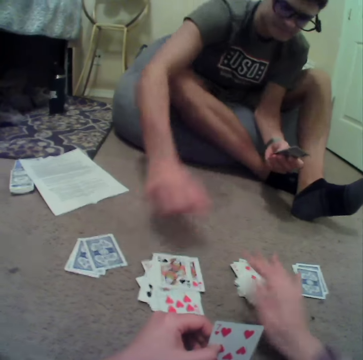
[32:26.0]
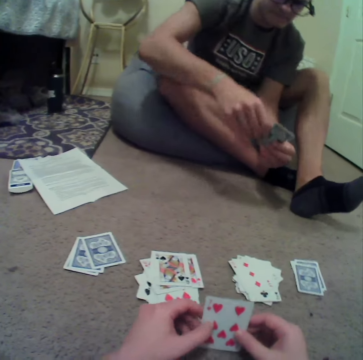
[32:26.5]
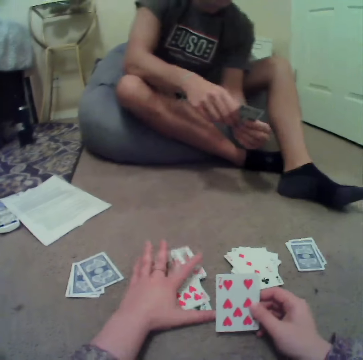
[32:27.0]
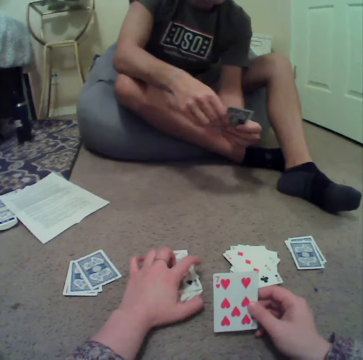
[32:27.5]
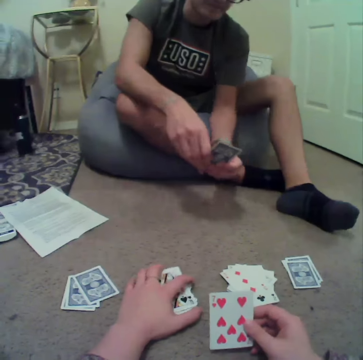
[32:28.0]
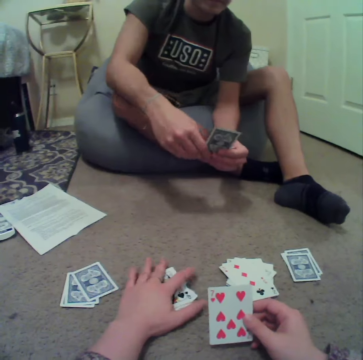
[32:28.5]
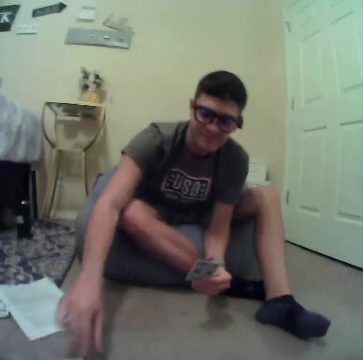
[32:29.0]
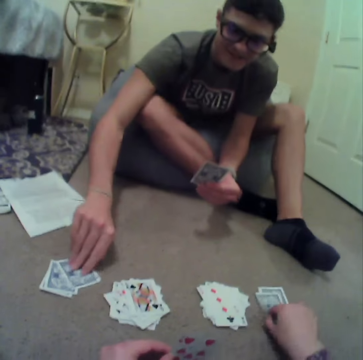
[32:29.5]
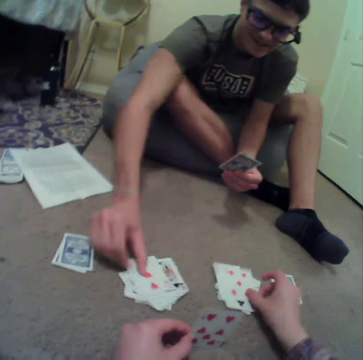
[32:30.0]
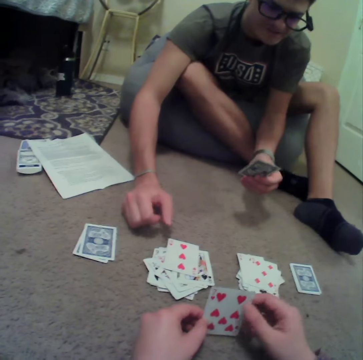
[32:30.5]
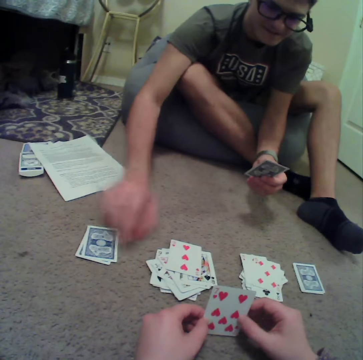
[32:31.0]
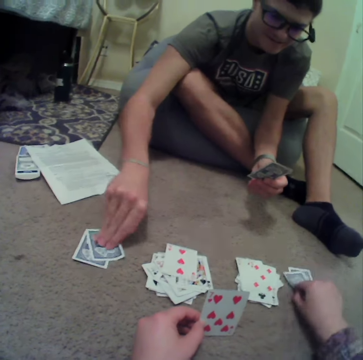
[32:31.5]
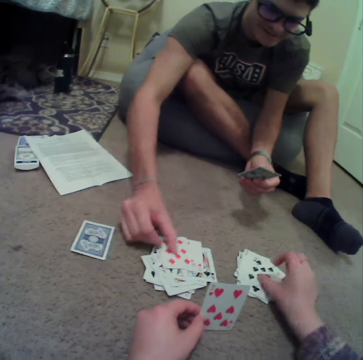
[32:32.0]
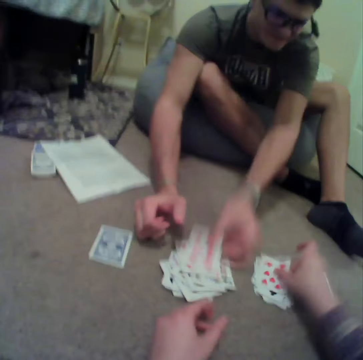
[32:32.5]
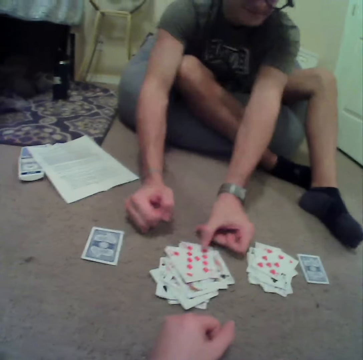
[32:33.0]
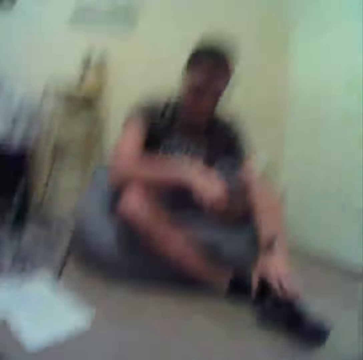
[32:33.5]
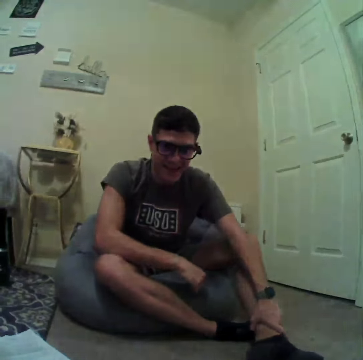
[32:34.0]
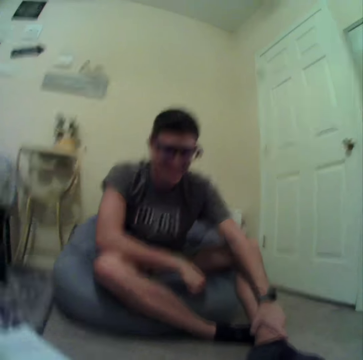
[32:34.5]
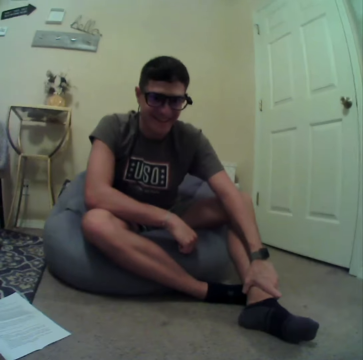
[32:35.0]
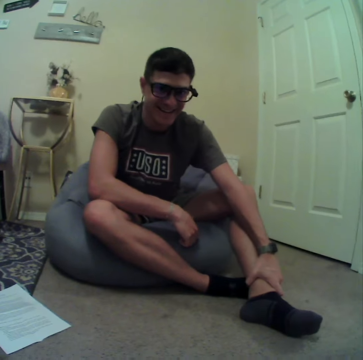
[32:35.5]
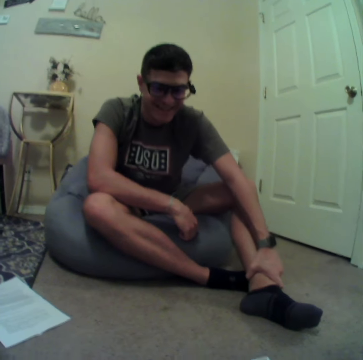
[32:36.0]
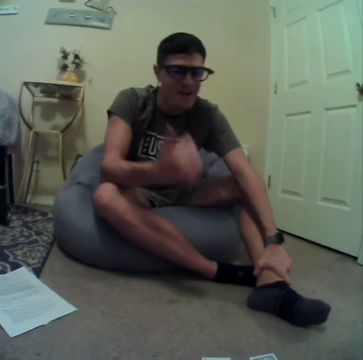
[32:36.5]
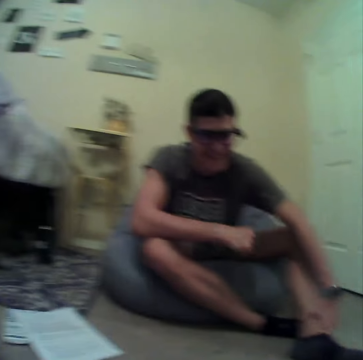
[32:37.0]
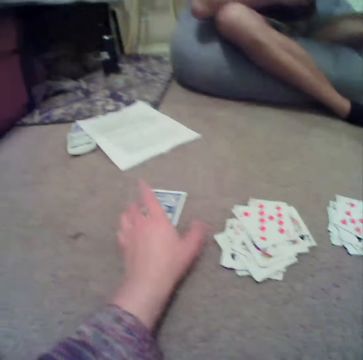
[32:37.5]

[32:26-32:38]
A man plays cards. The camera wearer touches the cards. They put the cards together on the floor. The man plays cards. The camera wearer plays cards. The man selects the cards on the floor. The man plays cards. The man stares at the camera wearer.

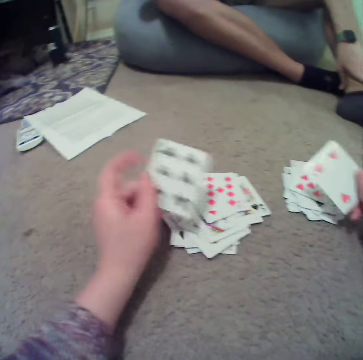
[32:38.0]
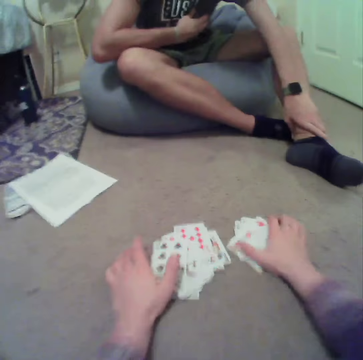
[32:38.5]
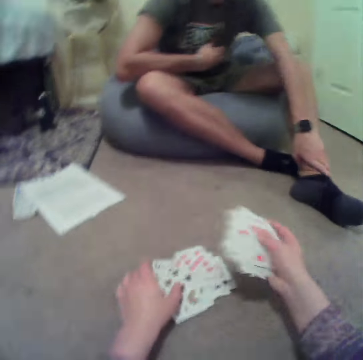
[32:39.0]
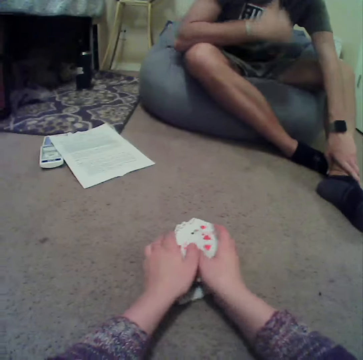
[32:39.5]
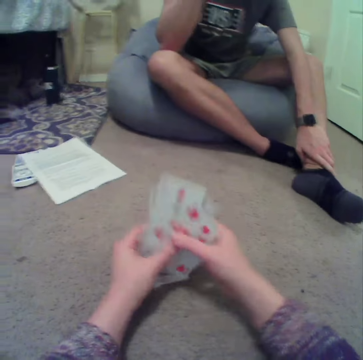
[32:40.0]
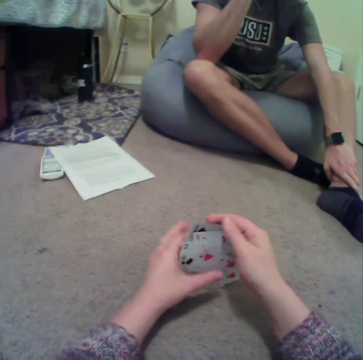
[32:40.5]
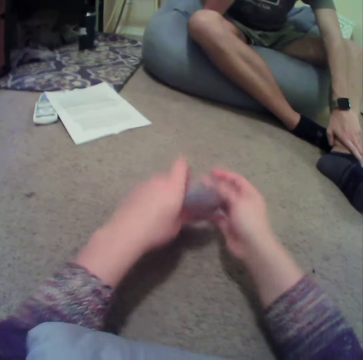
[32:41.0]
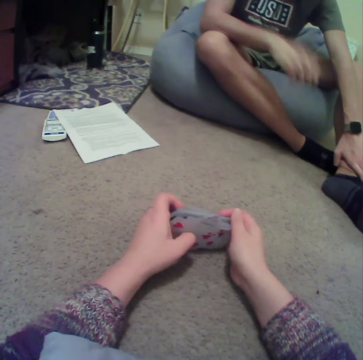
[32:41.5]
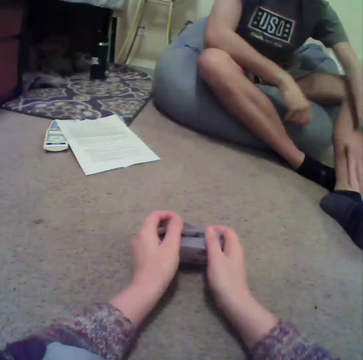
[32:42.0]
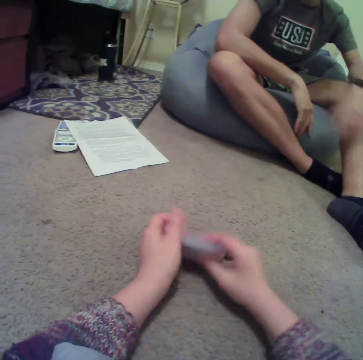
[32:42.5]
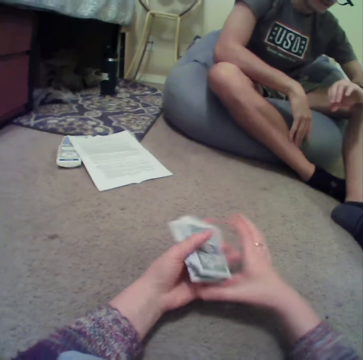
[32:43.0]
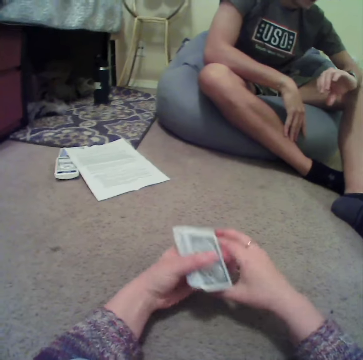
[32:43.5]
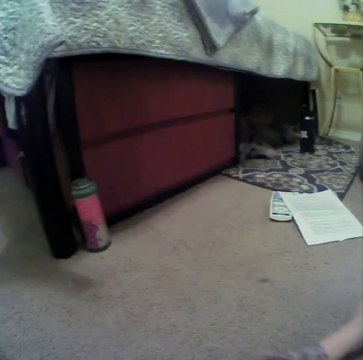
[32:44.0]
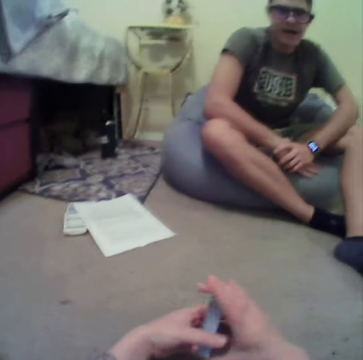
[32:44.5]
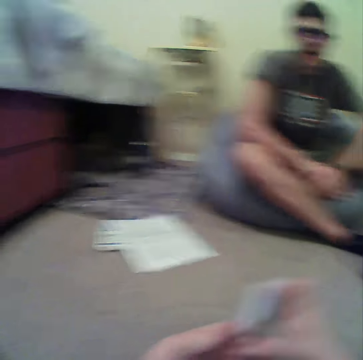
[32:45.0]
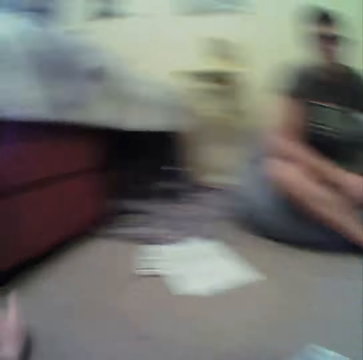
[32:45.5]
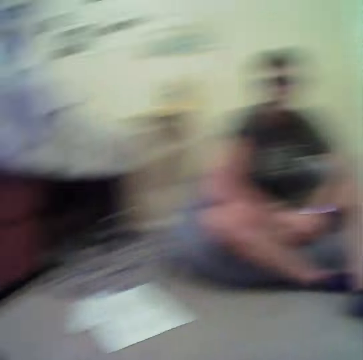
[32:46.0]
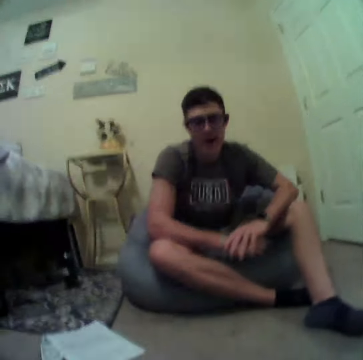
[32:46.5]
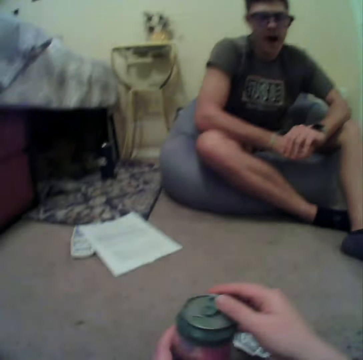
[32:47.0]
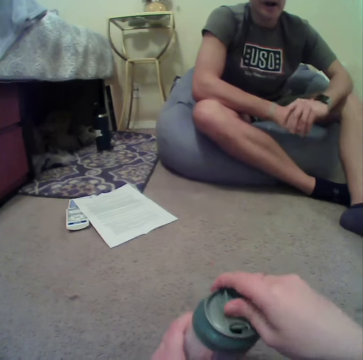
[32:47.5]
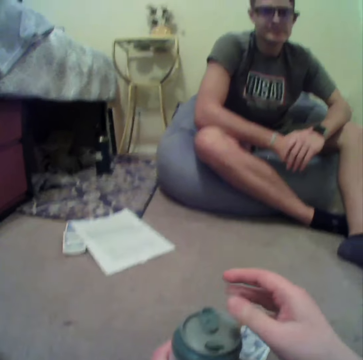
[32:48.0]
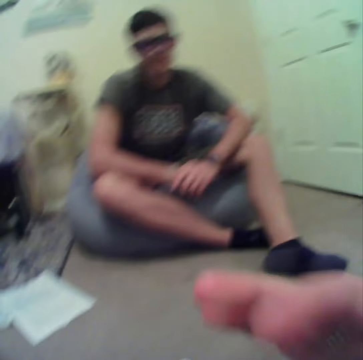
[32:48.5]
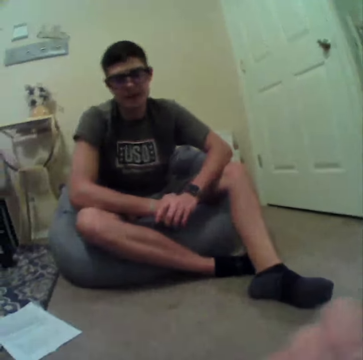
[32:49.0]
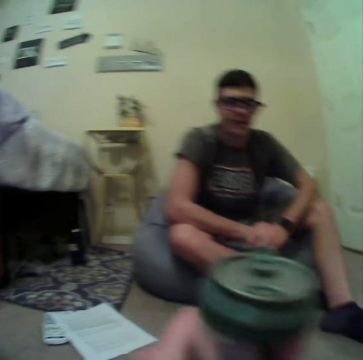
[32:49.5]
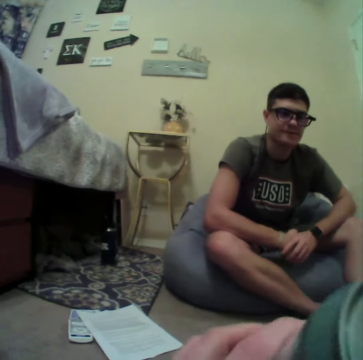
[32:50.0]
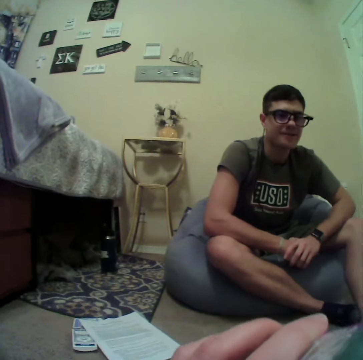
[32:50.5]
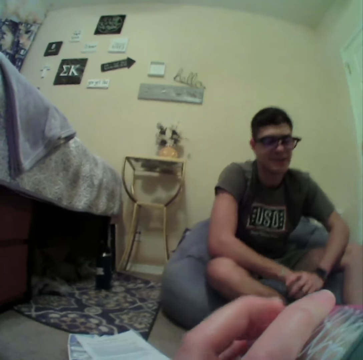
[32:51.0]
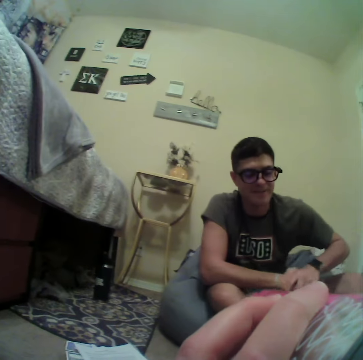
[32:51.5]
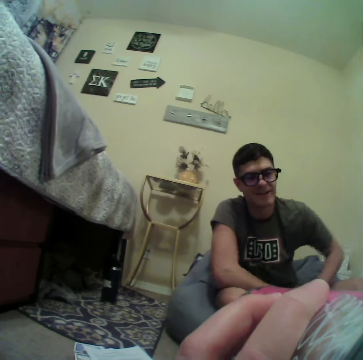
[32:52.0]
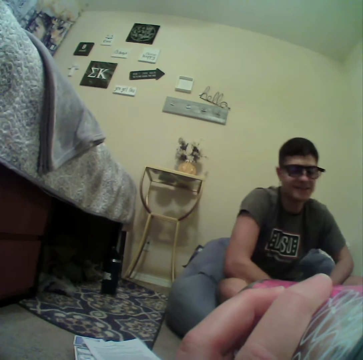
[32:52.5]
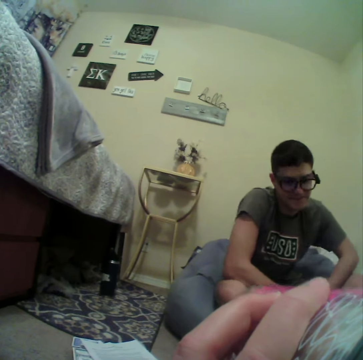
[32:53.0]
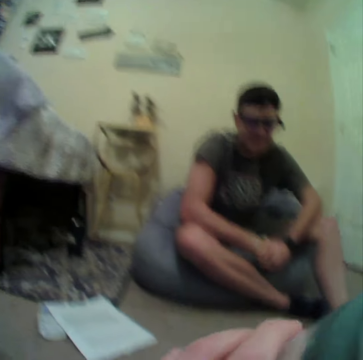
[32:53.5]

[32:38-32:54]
The camera wearer plays cards. They play cards again. They put the cards together. They align the cards. They pick up the can of a drink. They hold a bottle. They open the can. They sip the drink.

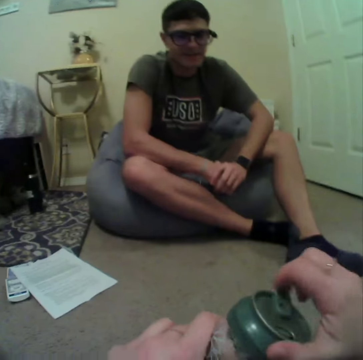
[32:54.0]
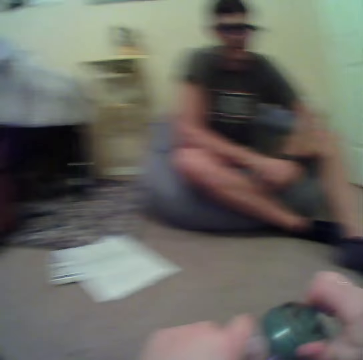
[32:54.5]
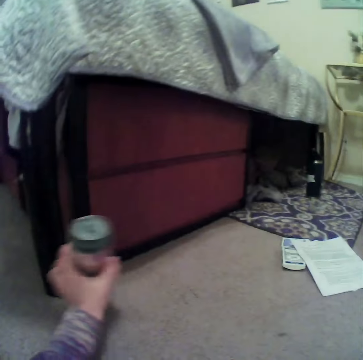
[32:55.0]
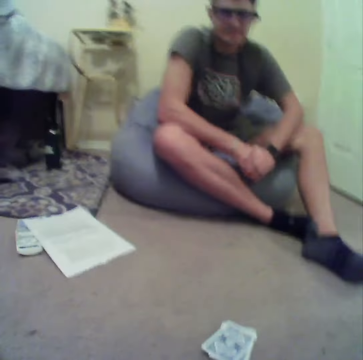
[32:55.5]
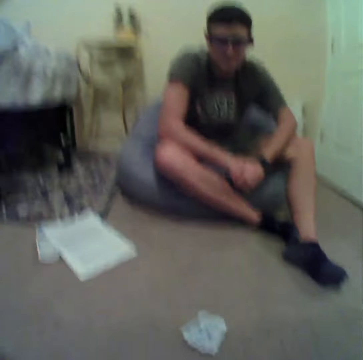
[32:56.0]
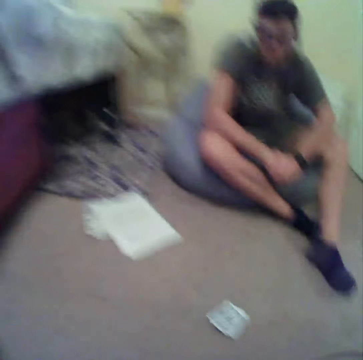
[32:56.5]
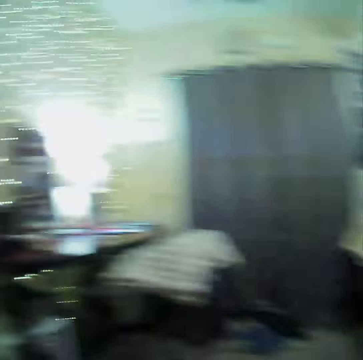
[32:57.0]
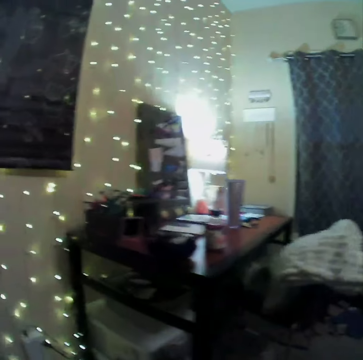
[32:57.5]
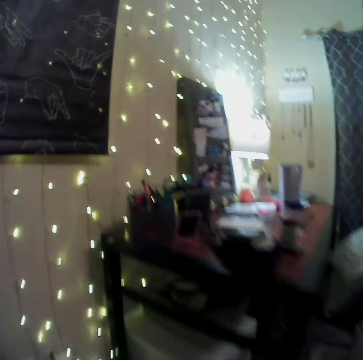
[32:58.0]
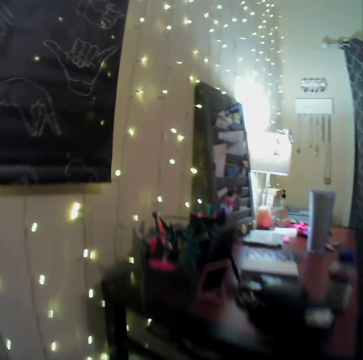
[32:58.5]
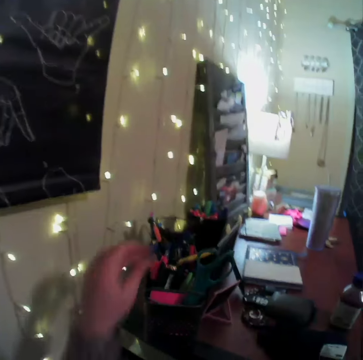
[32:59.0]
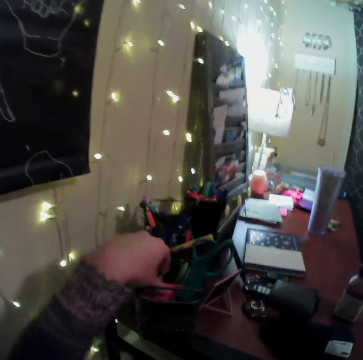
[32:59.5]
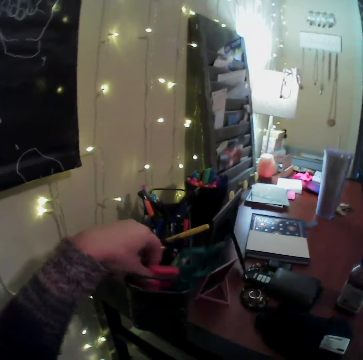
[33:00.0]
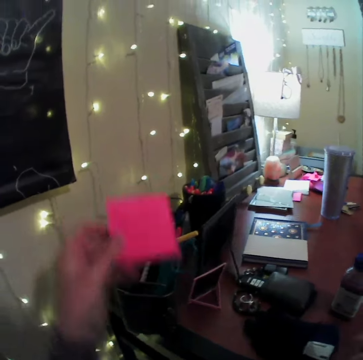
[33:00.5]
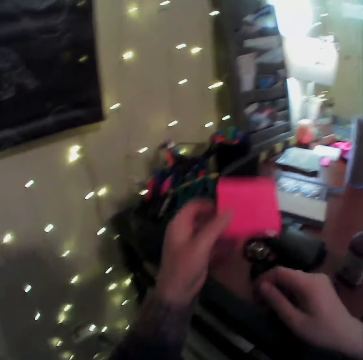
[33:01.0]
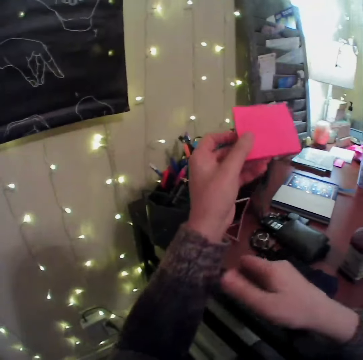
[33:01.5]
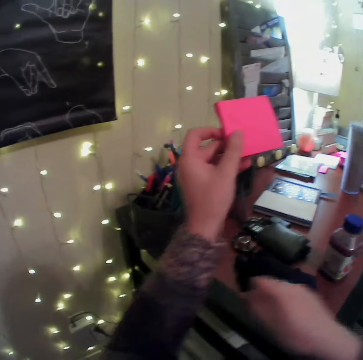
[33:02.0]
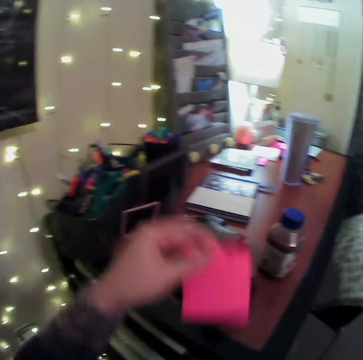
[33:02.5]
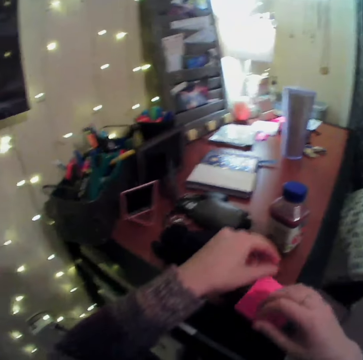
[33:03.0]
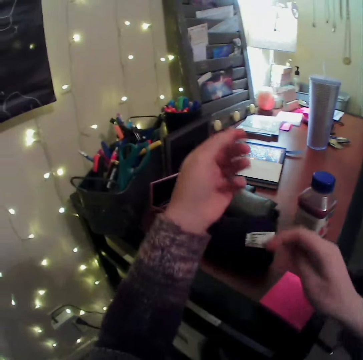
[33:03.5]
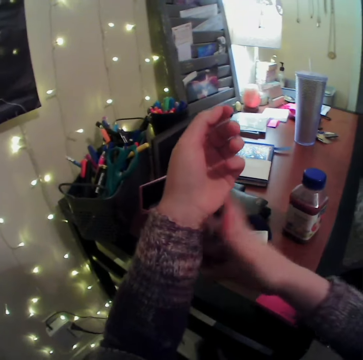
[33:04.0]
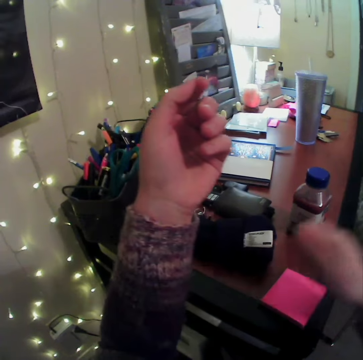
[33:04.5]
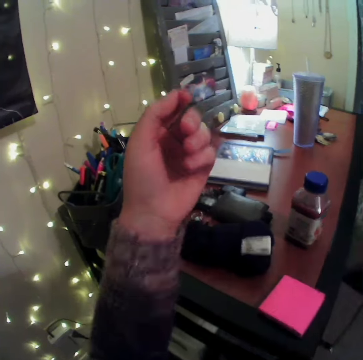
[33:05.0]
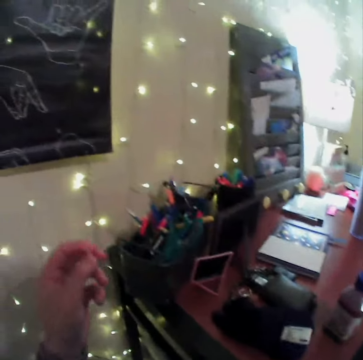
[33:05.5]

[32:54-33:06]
The camera wearer closes the can. They drop the can on the floor. They look around the room. They walk around the room. They pick up a piece of the sticky note book from the container. They drop the sticky note book on the table.
